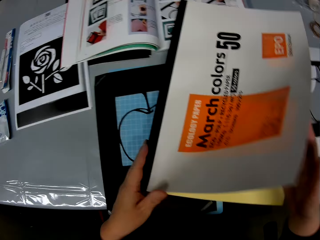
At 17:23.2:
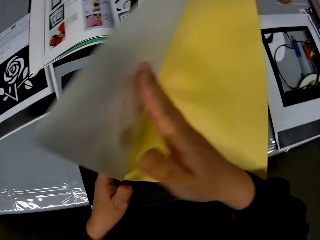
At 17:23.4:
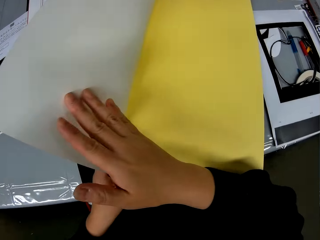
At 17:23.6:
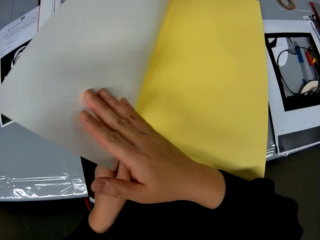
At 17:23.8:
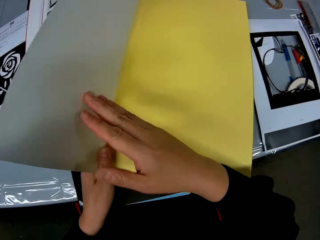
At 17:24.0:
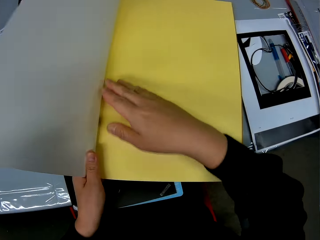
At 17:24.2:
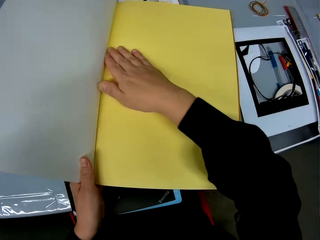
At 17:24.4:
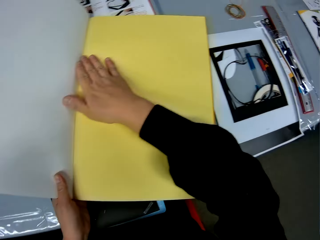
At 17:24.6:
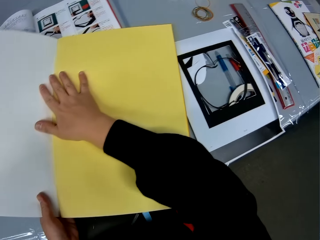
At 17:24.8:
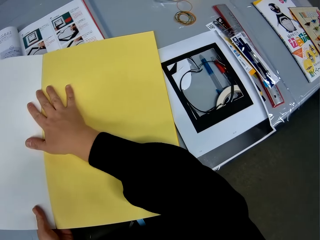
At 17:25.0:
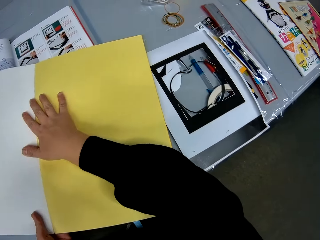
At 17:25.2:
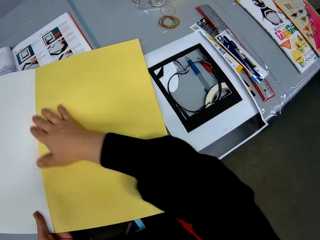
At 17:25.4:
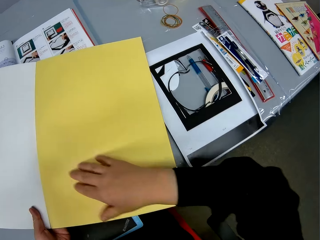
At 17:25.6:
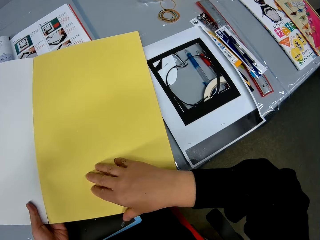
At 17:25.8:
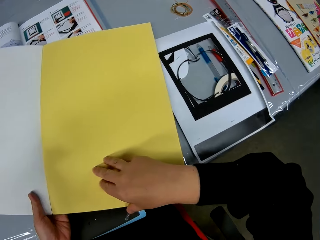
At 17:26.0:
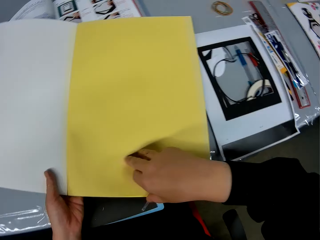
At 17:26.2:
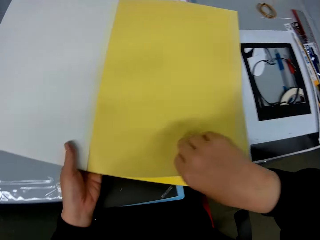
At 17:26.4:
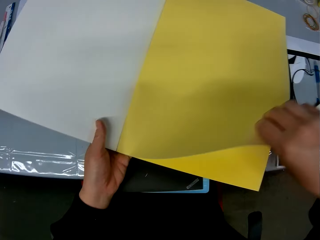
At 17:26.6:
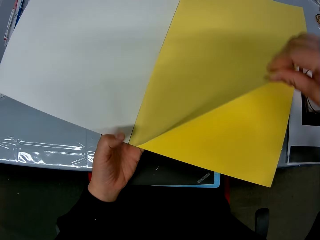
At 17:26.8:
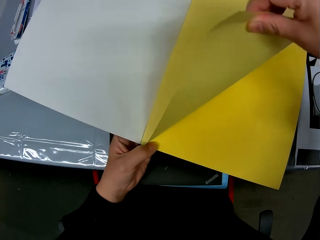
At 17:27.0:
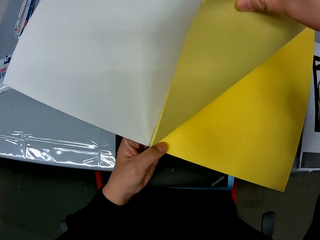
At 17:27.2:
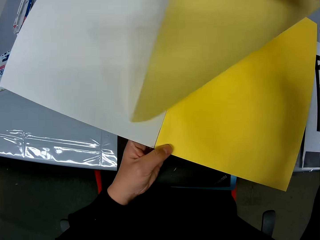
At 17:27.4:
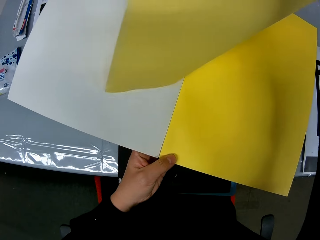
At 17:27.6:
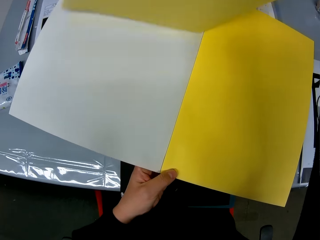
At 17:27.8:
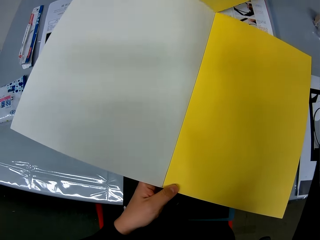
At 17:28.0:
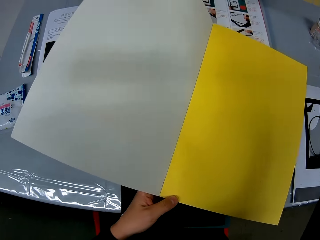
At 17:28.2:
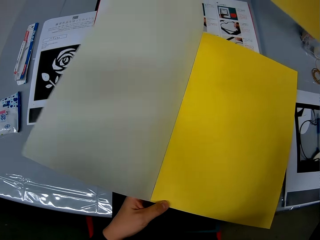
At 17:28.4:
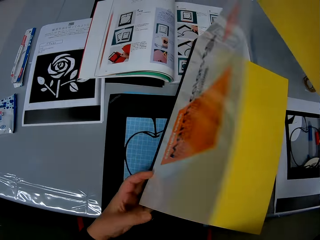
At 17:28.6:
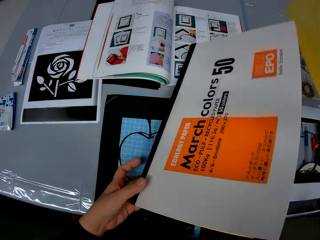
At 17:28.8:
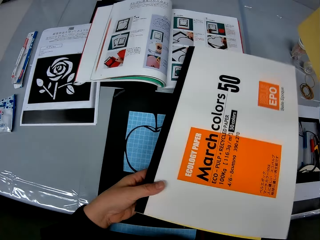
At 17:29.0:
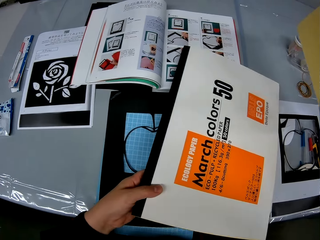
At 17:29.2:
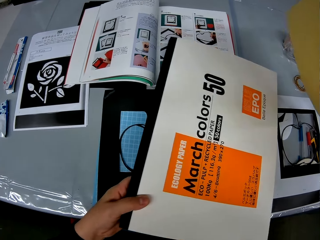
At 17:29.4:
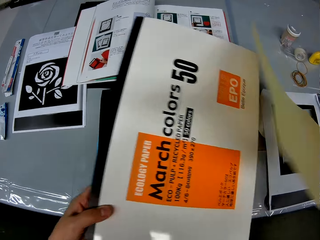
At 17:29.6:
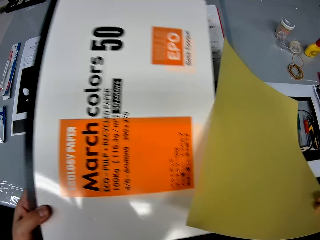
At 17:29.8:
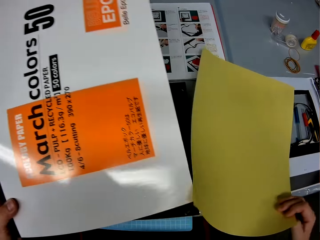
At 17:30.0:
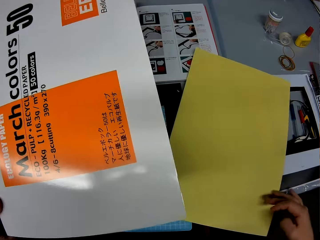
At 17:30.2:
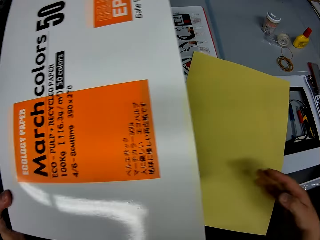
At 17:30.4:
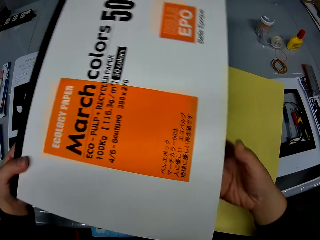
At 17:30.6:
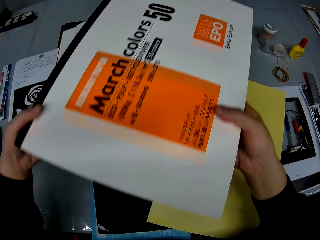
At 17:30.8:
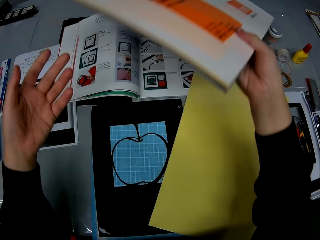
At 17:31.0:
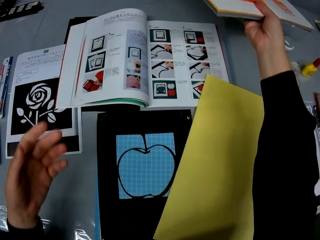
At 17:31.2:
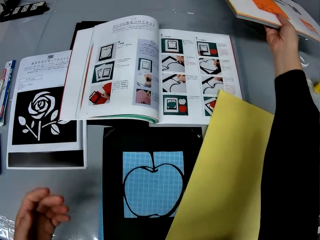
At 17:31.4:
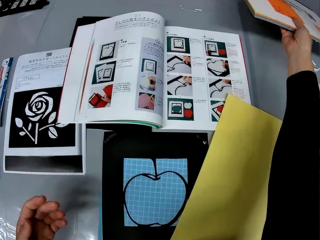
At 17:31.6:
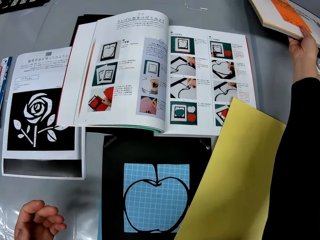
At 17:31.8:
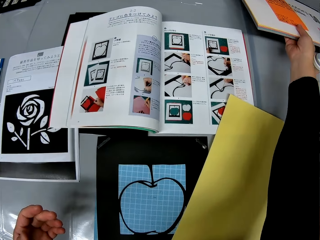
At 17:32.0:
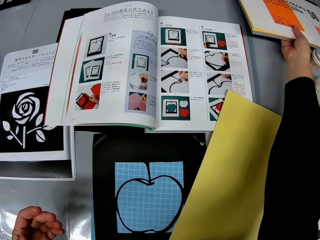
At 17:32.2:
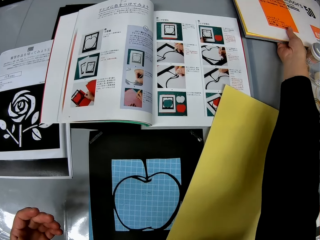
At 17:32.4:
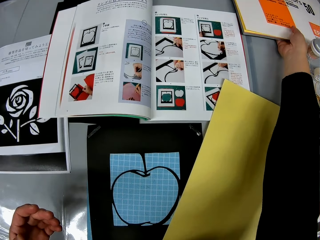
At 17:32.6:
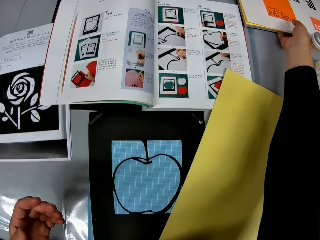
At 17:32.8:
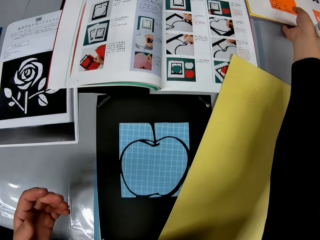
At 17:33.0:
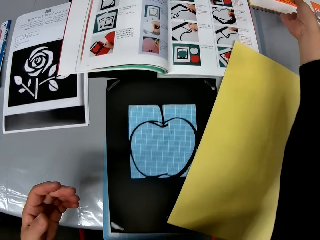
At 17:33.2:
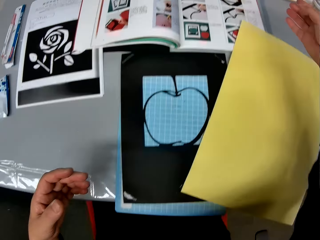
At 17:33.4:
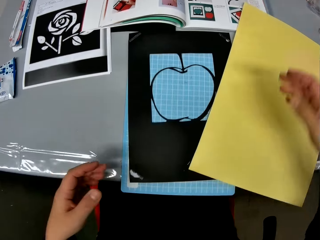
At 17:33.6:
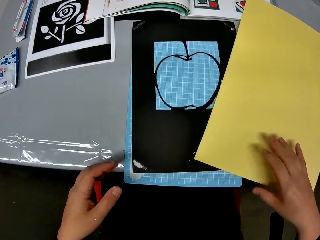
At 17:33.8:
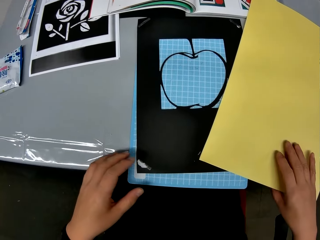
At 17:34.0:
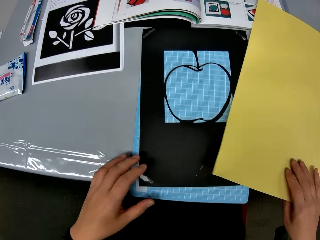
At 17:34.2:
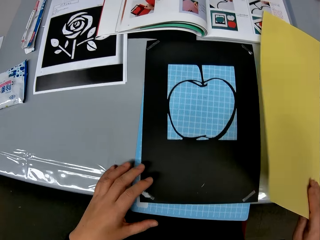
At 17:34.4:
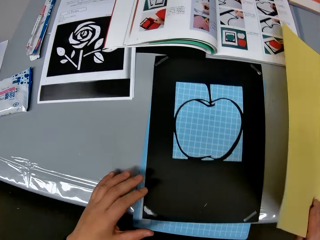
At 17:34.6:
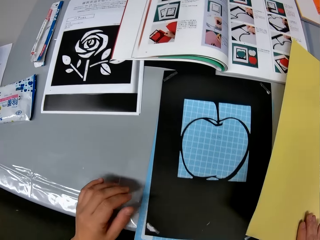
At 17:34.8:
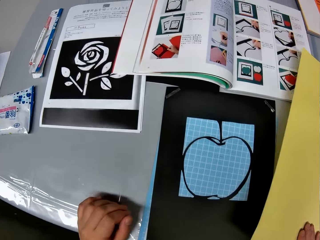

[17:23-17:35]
The camera wearer opens up the match color book with his right hand. He tears a sheet of the match color book with his right hand. He closes back the match color book. He drops back the match color book on the table.

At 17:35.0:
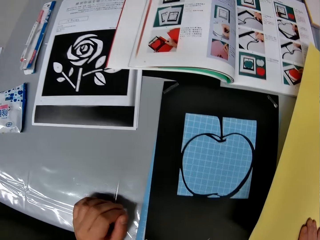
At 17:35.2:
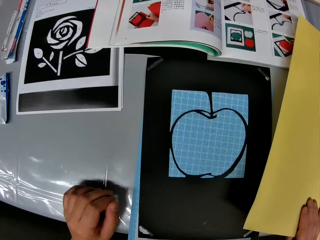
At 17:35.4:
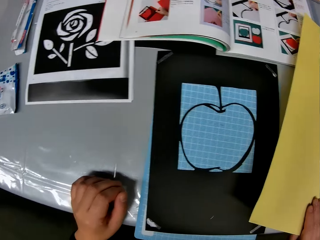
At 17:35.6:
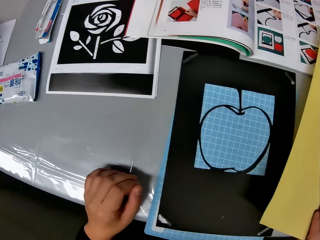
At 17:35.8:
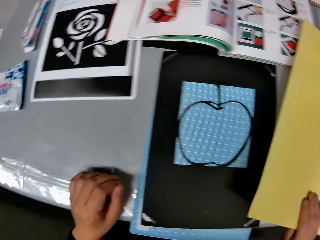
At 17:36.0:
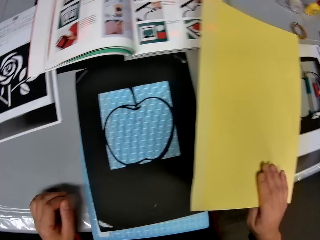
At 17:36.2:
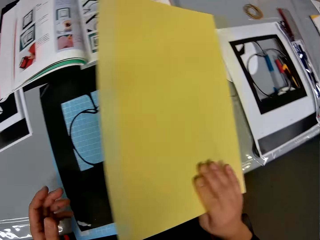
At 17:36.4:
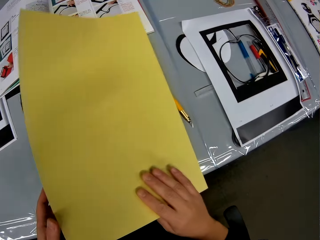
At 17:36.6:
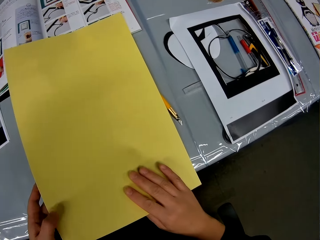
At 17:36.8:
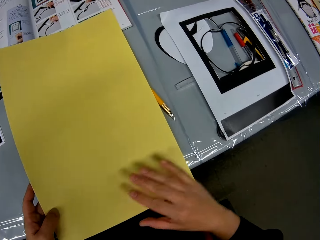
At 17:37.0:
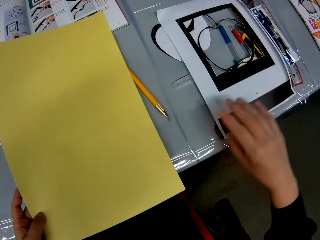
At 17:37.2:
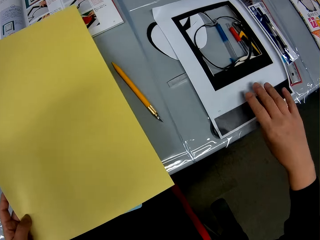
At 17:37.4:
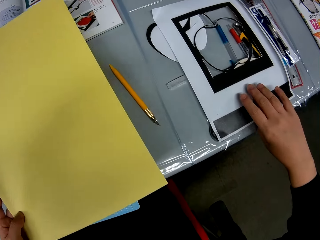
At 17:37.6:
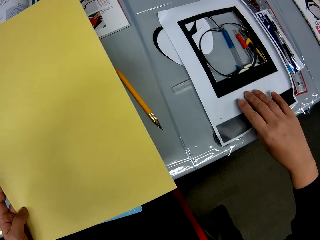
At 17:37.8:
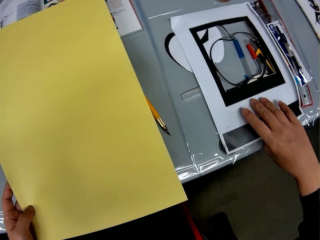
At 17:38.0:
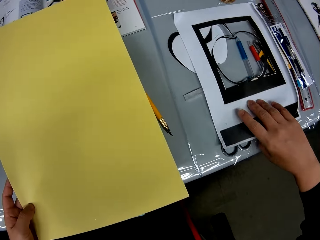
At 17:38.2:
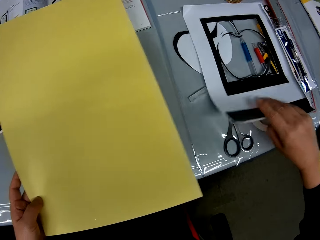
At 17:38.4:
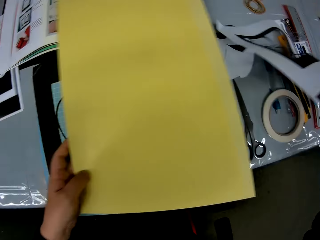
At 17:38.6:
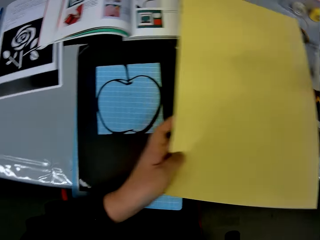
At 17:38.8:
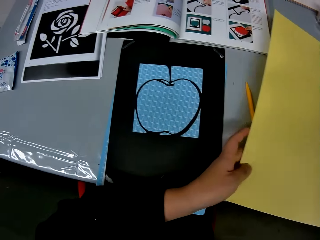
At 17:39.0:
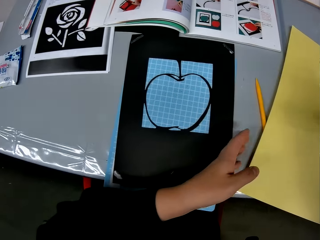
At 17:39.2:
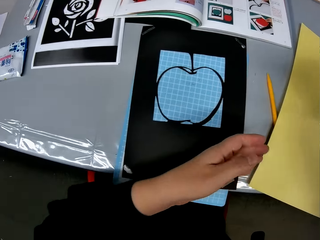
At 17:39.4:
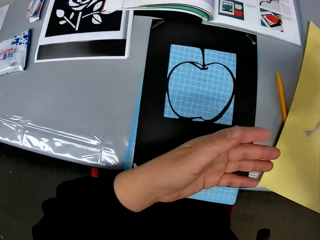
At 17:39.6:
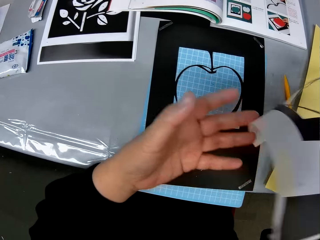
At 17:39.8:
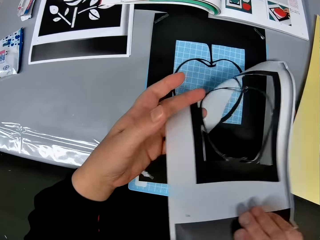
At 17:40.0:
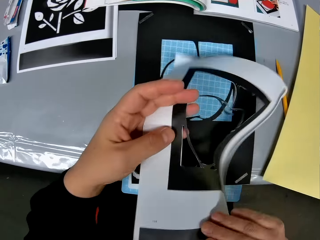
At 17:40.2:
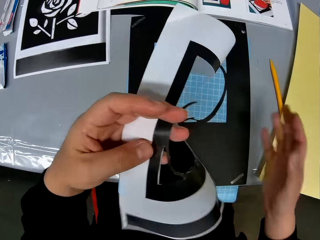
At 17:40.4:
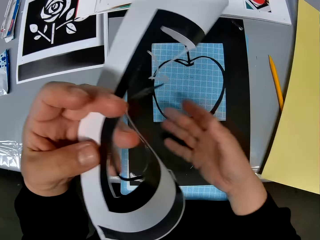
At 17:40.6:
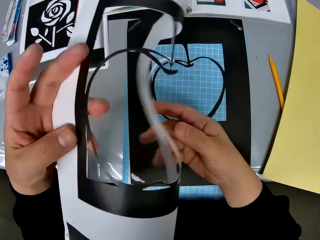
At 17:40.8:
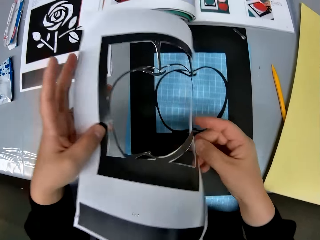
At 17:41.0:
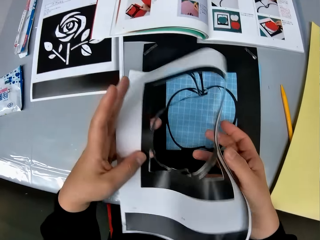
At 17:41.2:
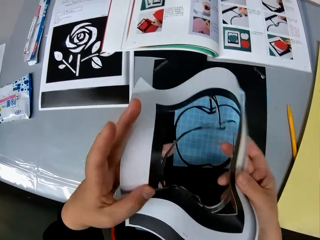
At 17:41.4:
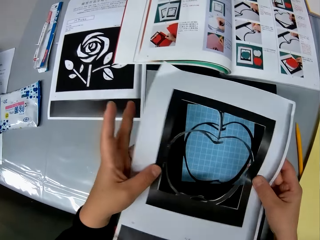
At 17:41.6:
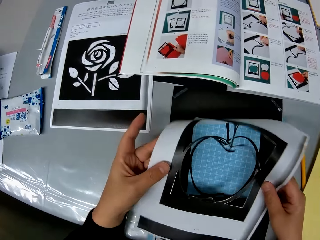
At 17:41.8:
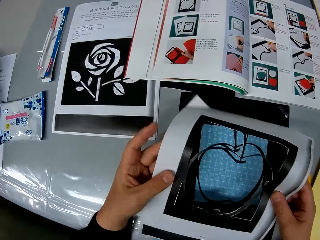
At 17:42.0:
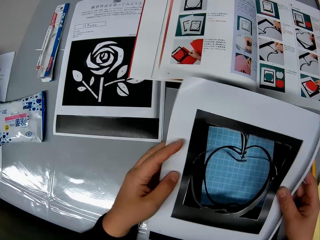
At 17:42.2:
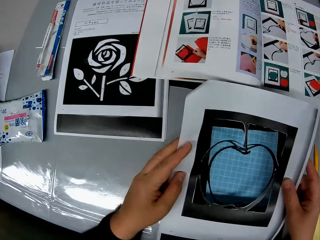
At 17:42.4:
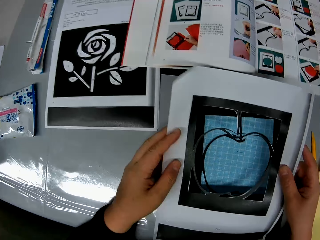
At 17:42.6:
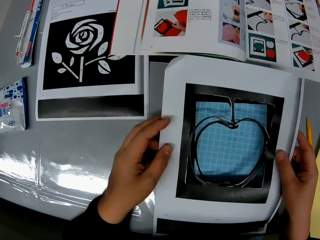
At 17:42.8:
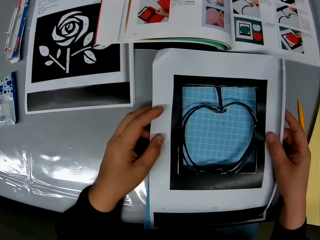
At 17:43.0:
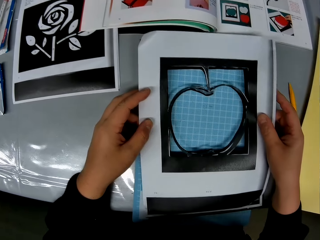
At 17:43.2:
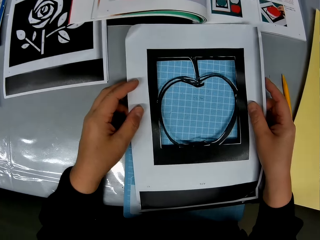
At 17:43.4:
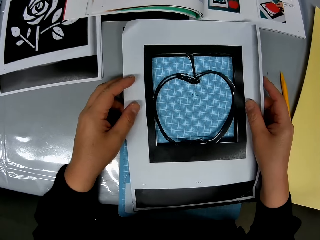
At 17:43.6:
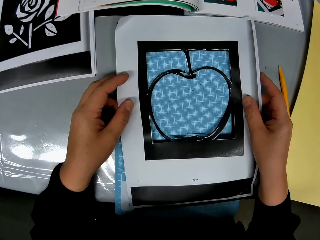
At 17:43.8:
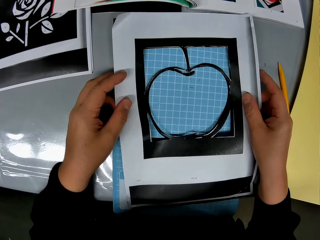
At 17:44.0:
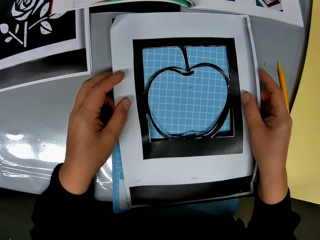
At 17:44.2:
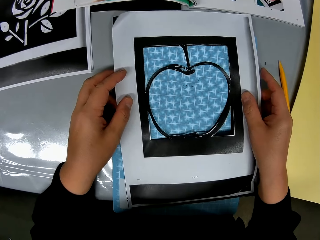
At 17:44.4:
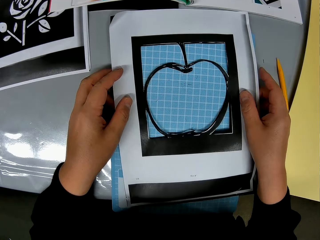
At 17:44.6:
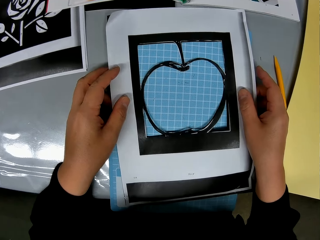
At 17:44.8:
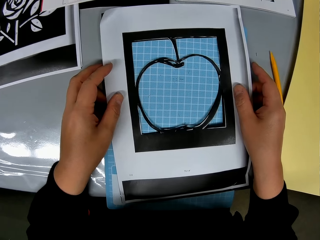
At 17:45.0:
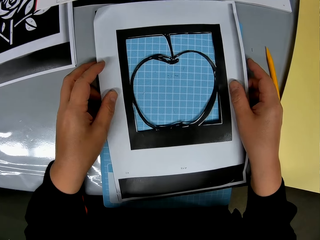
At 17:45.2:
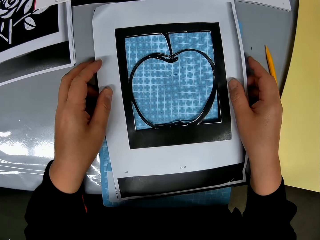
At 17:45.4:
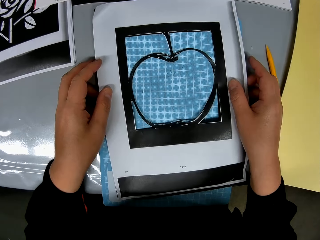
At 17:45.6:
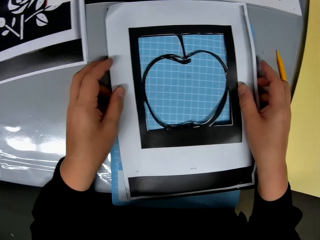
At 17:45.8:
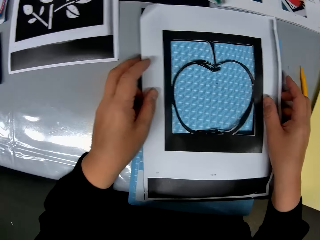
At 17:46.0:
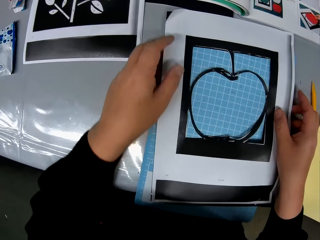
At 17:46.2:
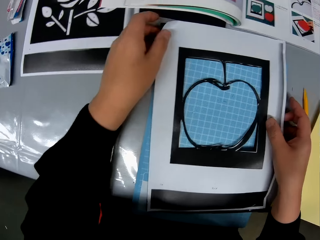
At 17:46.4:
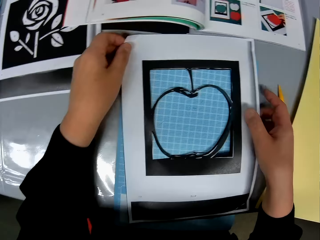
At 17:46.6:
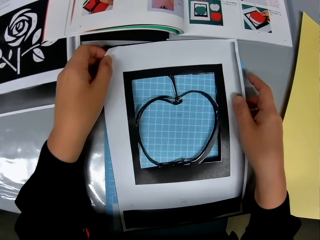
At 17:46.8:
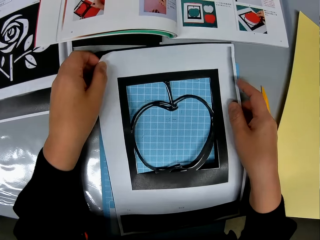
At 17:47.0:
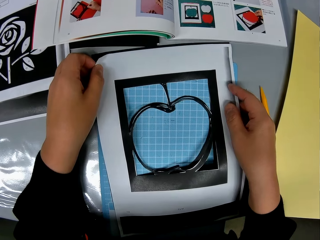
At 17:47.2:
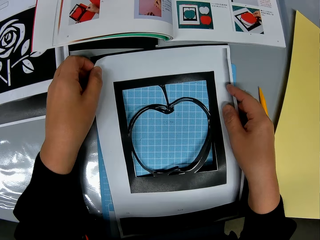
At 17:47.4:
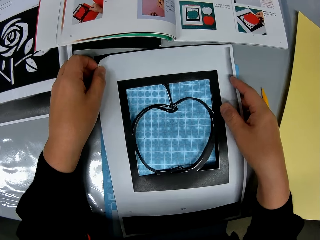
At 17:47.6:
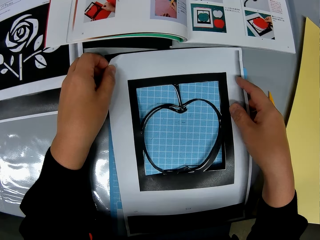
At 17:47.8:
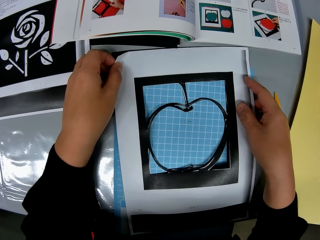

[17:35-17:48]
The camera wearer places the match color book on the craft sheet. They pick up another craft sheet or template paper on the table. They remove the match color book on the craft sheet. They place the craft sheet on the other craft sheet. They join the paper template. They adjust the craft sheets together.
